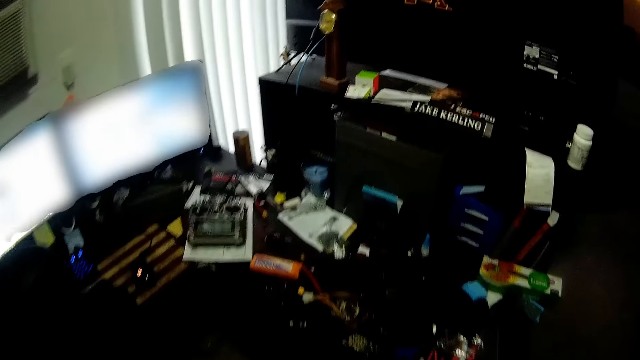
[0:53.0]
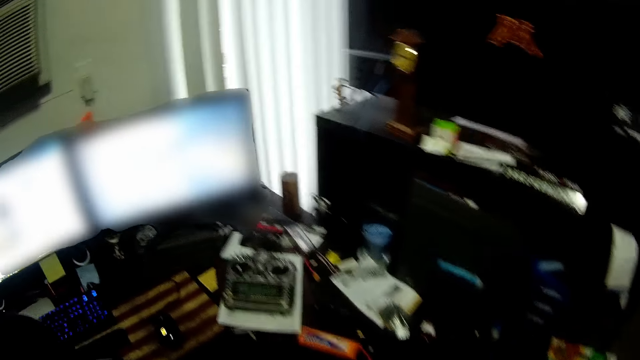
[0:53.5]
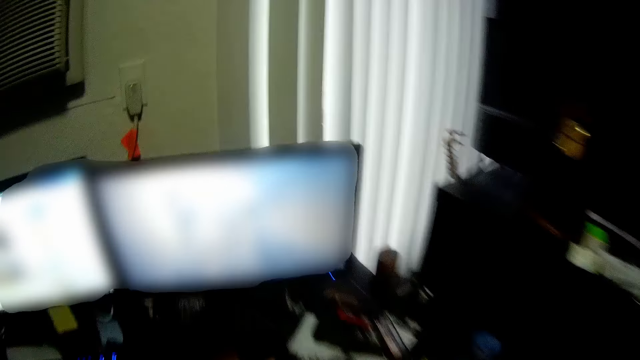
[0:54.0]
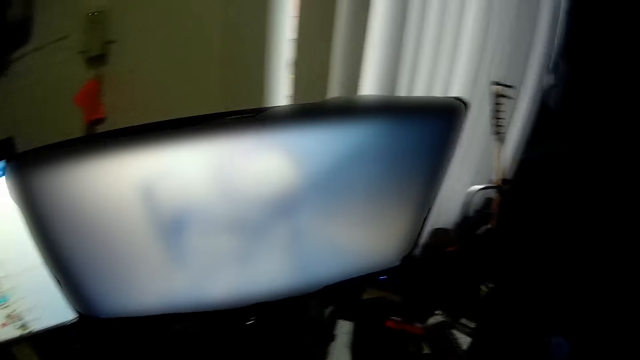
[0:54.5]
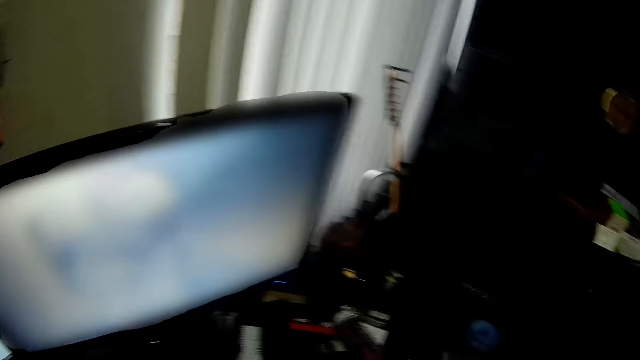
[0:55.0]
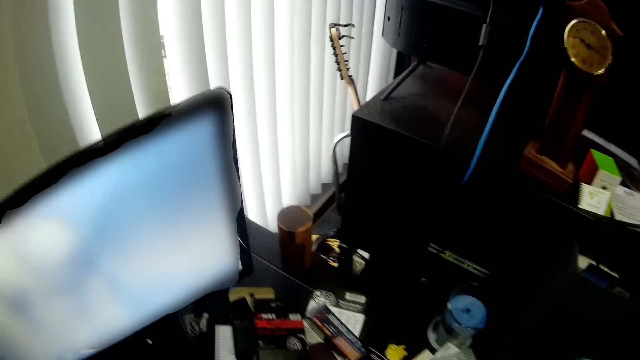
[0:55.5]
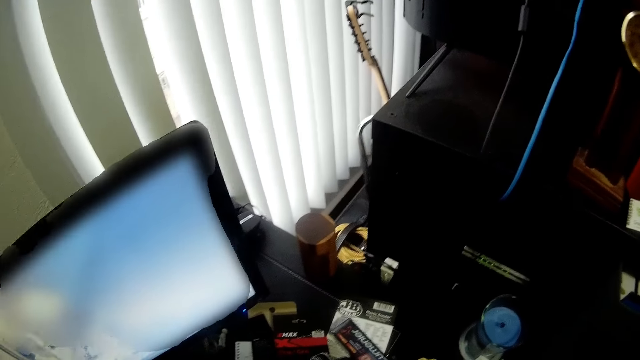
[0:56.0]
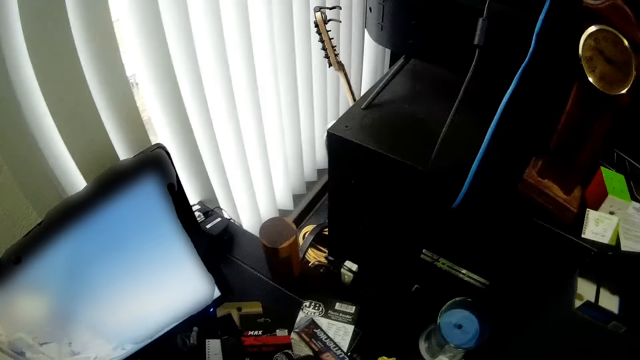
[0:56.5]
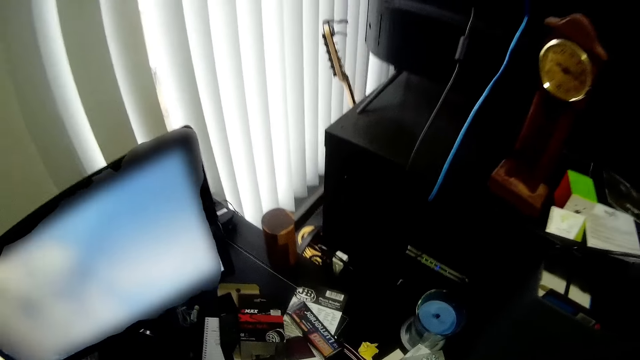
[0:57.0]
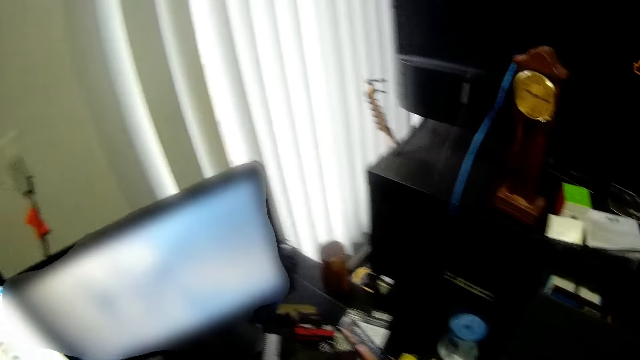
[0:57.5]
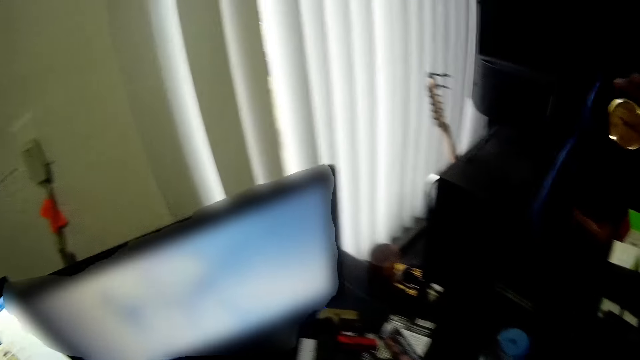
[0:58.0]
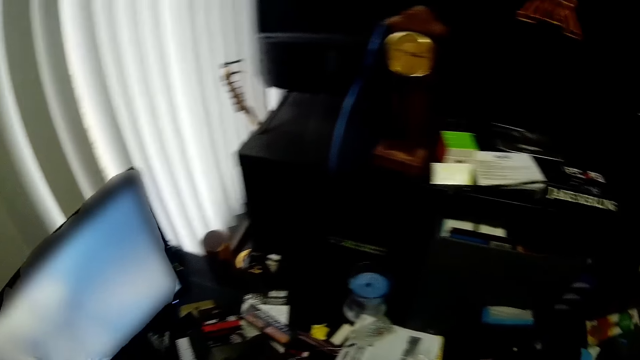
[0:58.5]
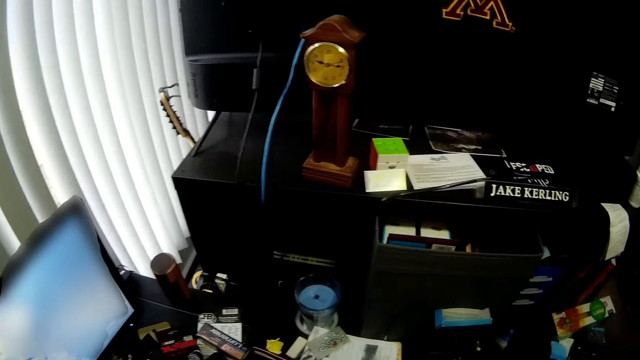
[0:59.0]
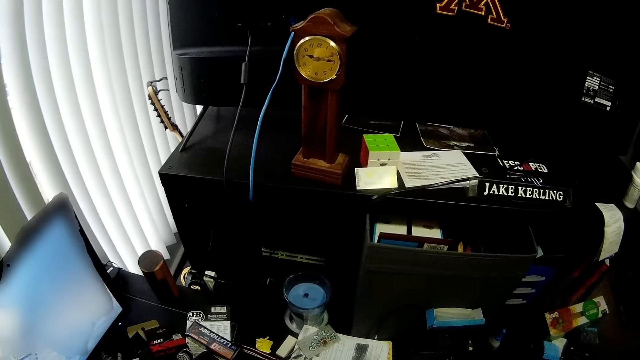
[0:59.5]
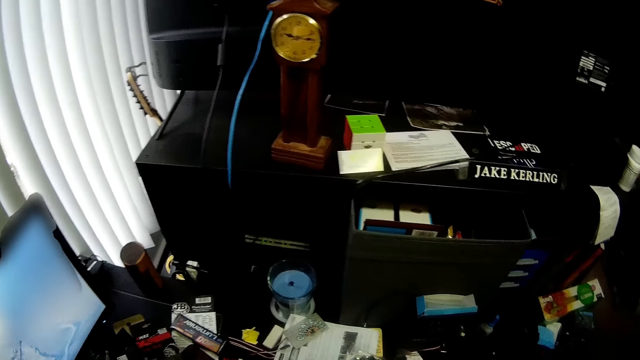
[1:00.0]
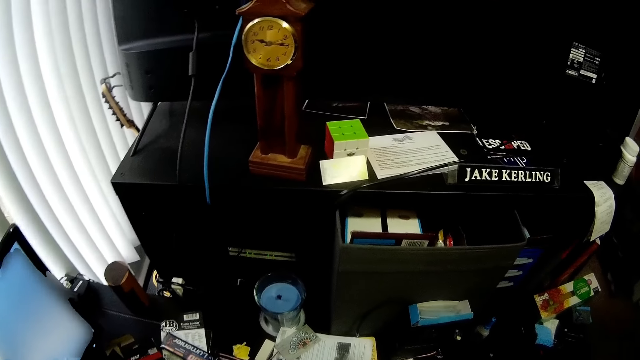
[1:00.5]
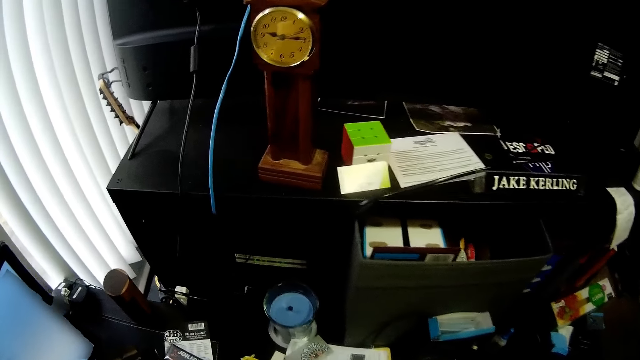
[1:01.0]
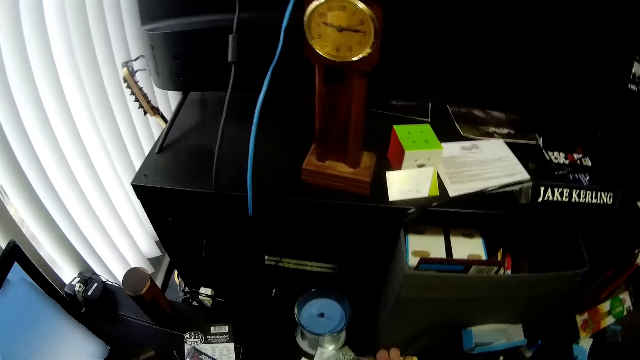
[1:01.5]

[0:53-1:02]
The camera wearer looks around a room.

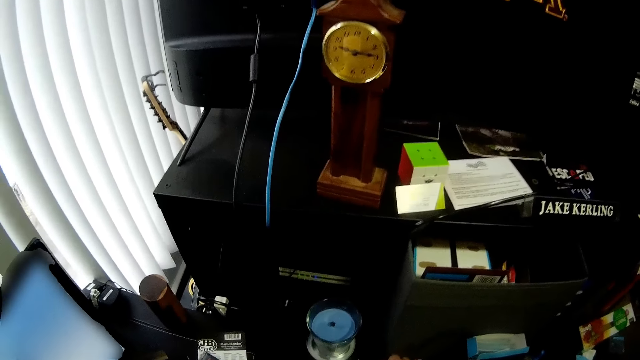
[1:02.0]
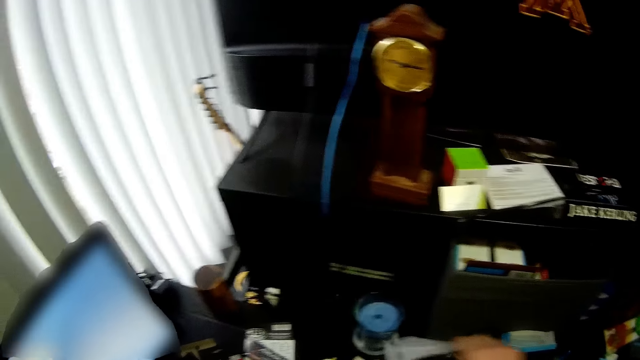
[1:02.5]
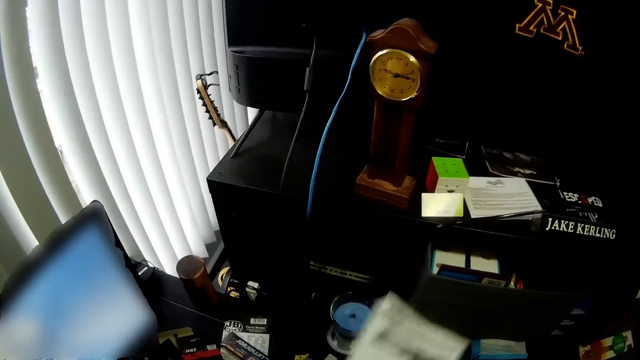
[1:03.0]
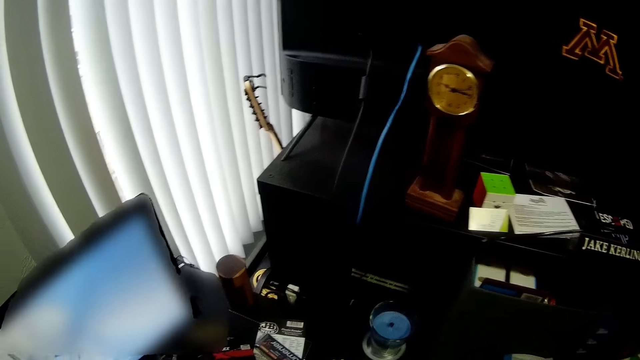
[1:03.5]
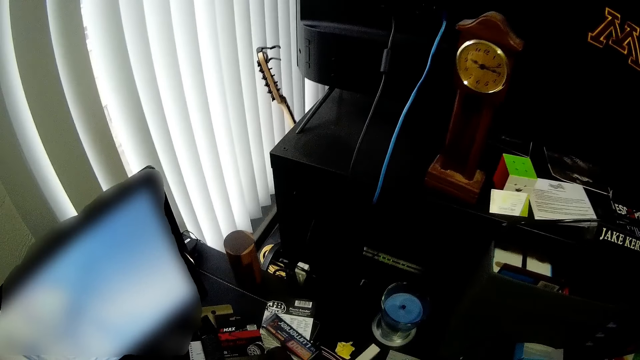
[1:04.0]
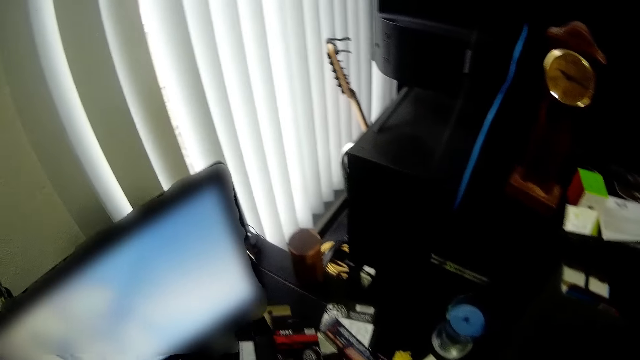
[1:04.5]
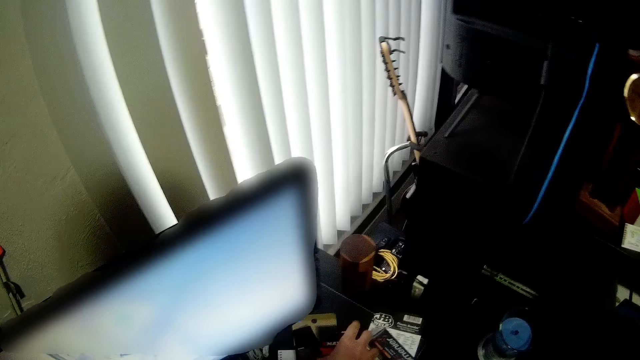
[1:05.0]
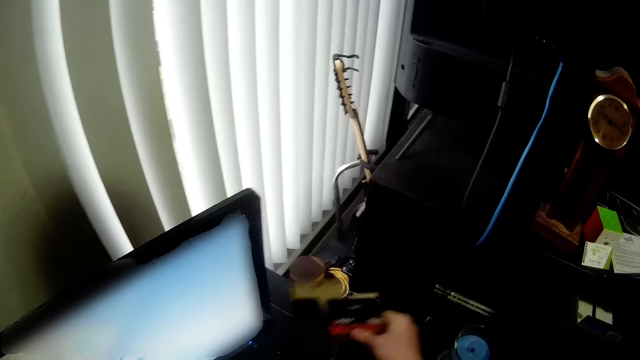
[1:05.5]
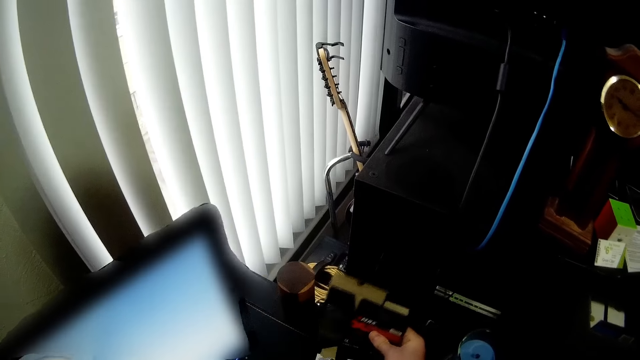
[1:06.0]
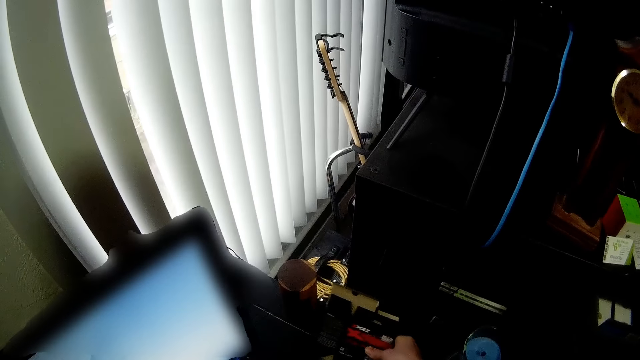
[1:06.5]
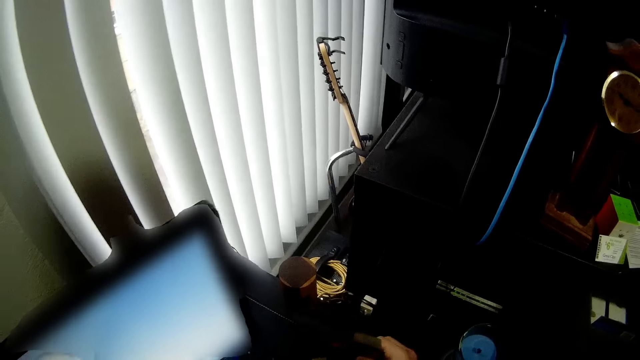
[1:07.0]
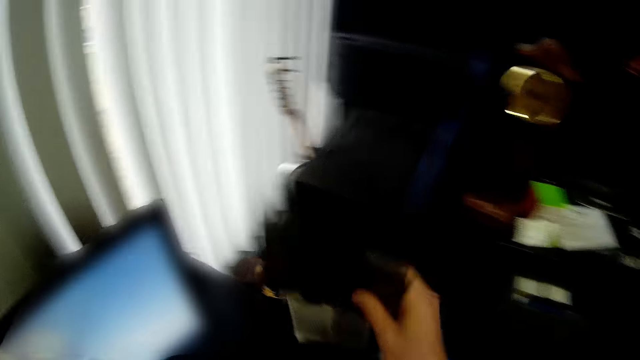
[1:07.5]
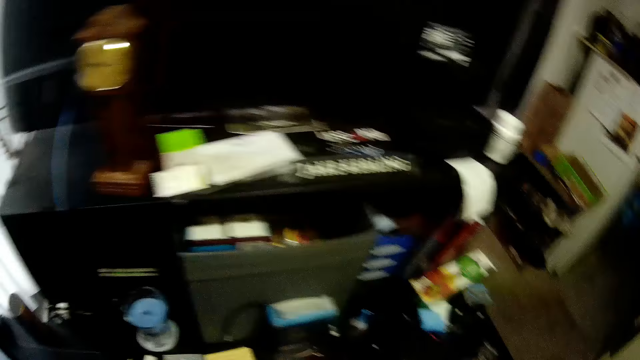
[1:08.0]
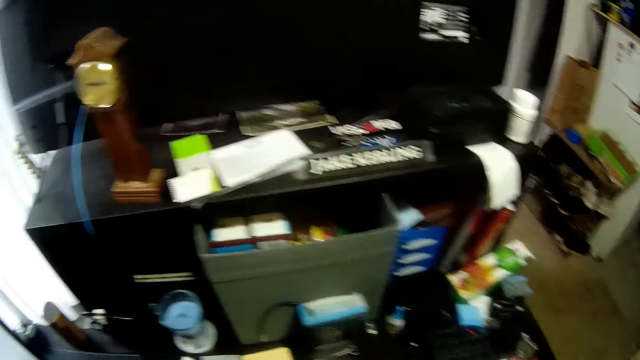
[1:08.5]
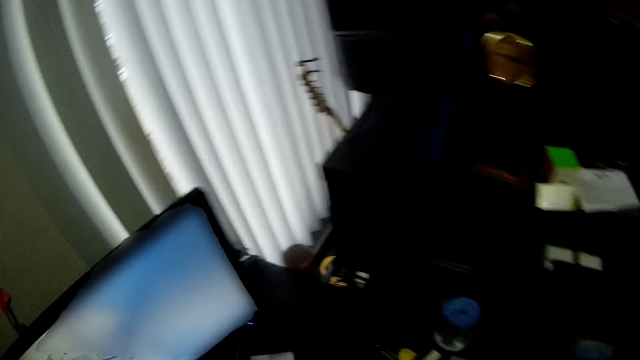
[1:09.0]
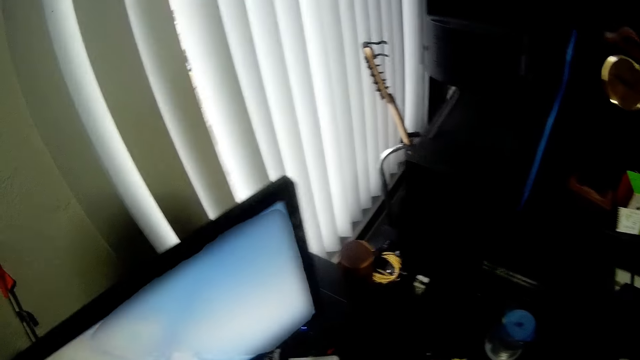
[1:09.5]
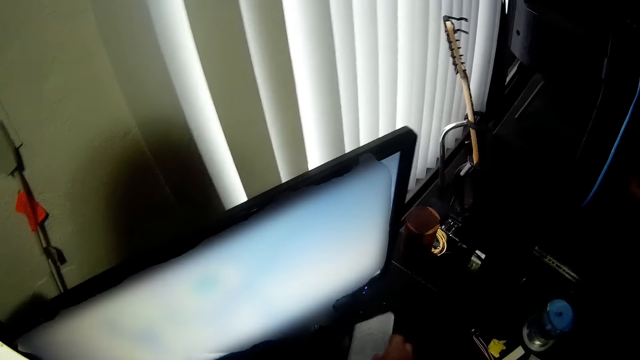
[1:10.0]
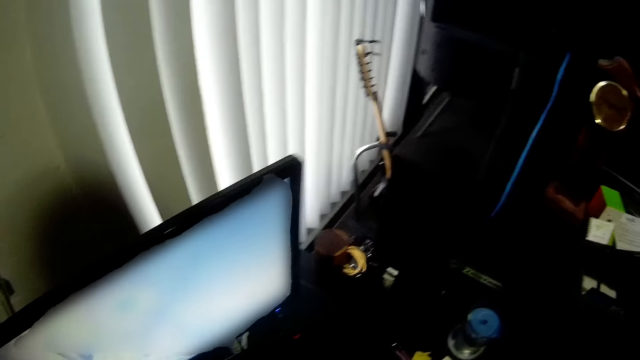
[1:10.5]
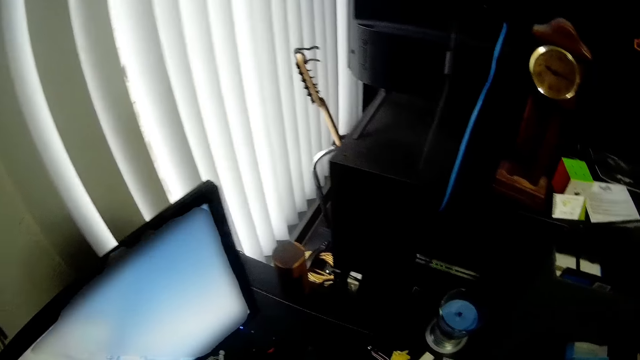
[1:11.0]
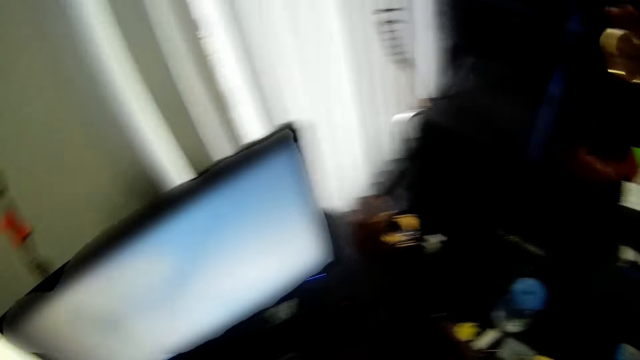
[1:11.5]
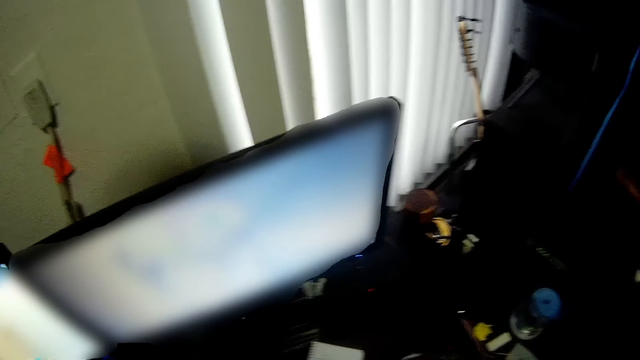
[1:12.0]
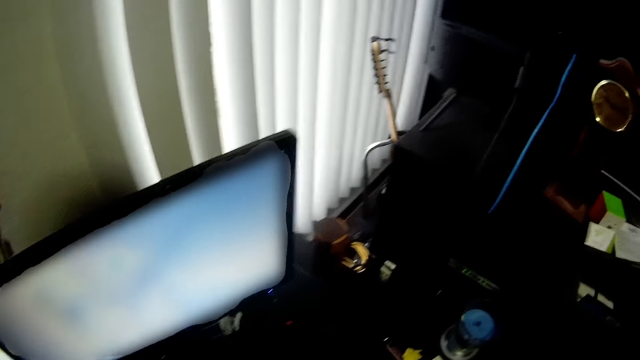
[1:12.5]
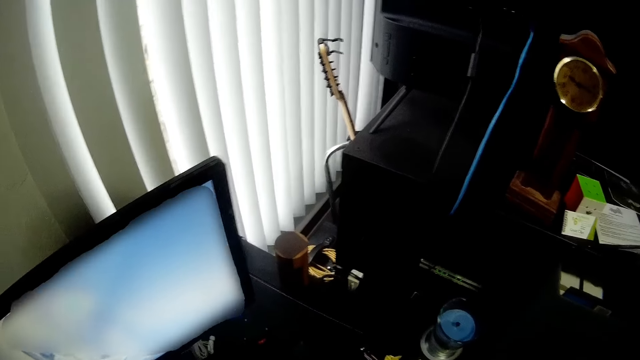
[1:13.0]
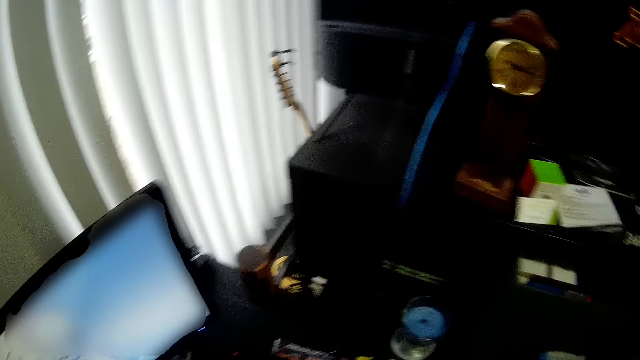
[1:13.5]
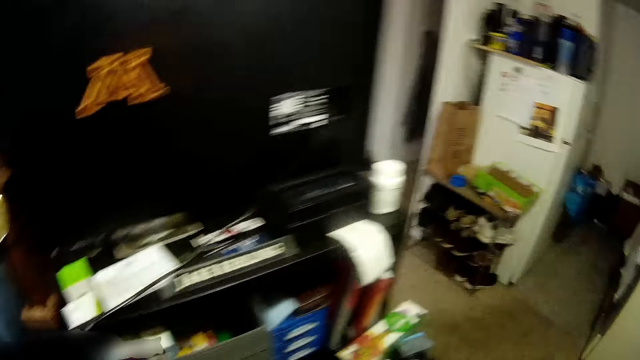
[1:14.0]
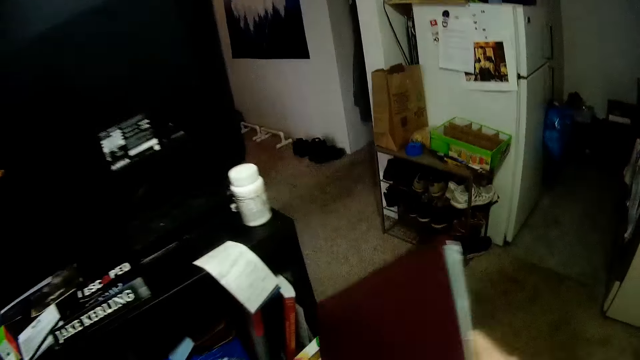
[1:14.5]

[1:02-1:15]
The camera wearer picks a pack or piece of paper from a table with the right hand. They pick another pack from the table with the right hand. They move a box on the table with a hand. They pick another pack or the box from the table with the right hand. They look around a room.
